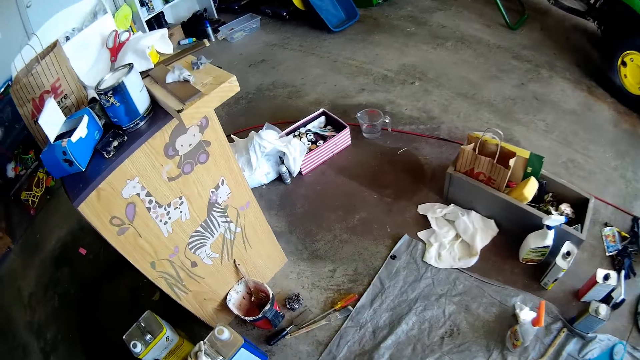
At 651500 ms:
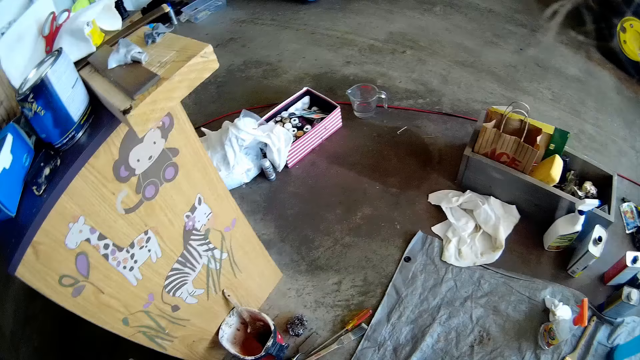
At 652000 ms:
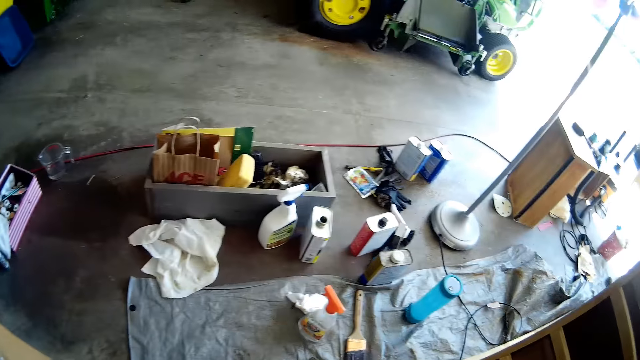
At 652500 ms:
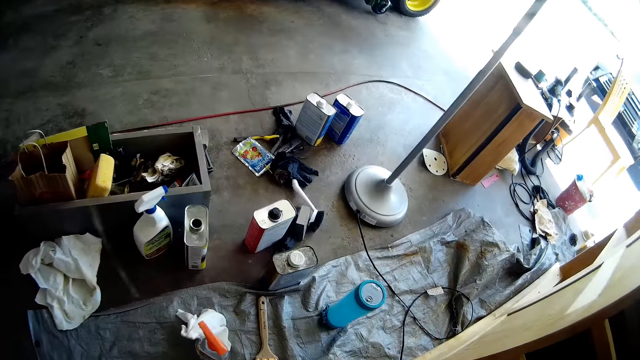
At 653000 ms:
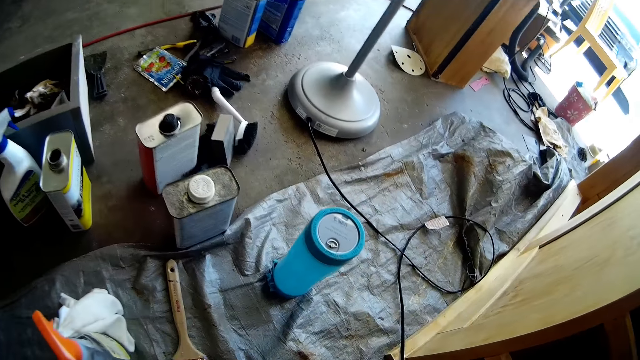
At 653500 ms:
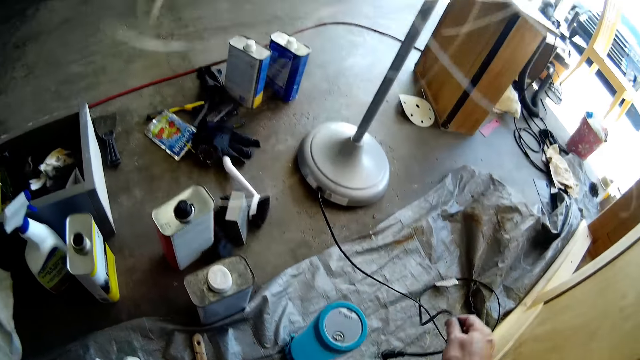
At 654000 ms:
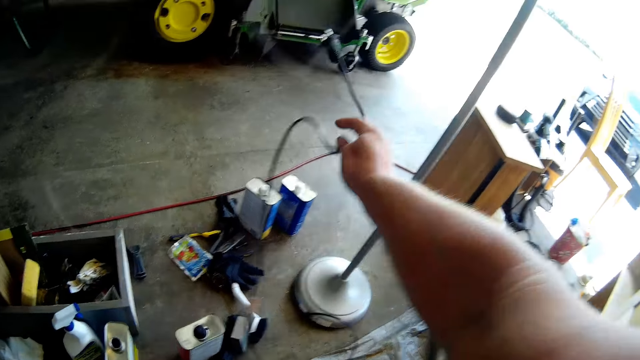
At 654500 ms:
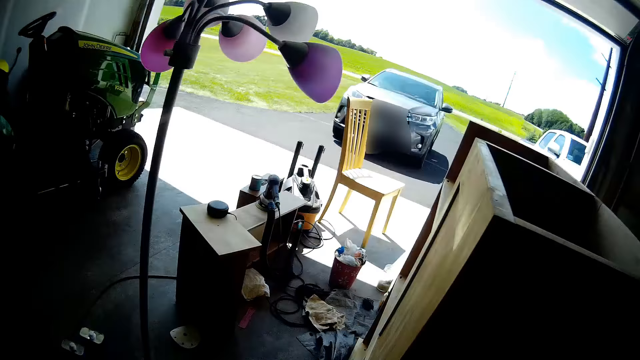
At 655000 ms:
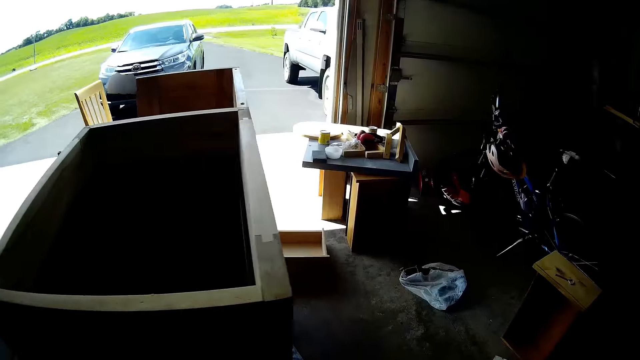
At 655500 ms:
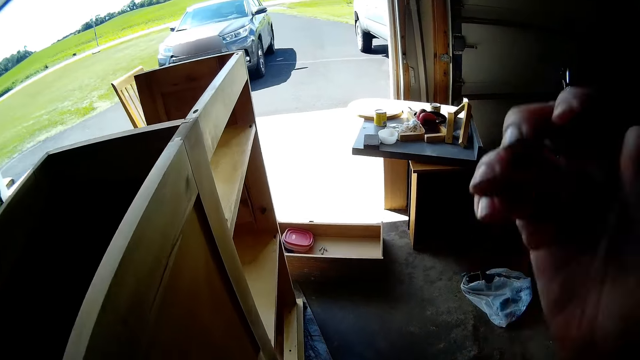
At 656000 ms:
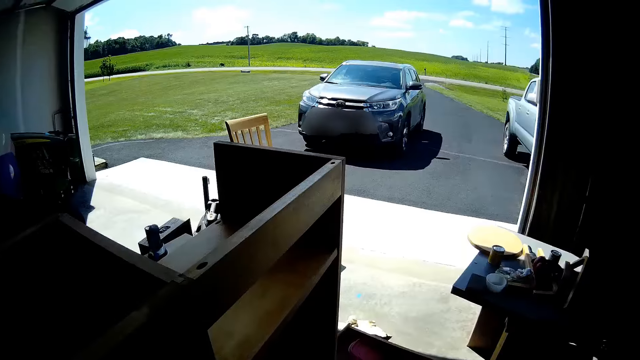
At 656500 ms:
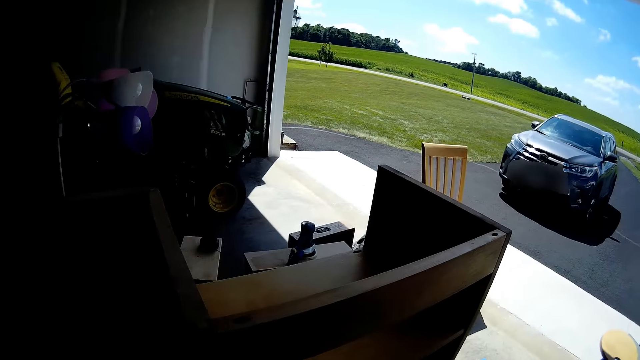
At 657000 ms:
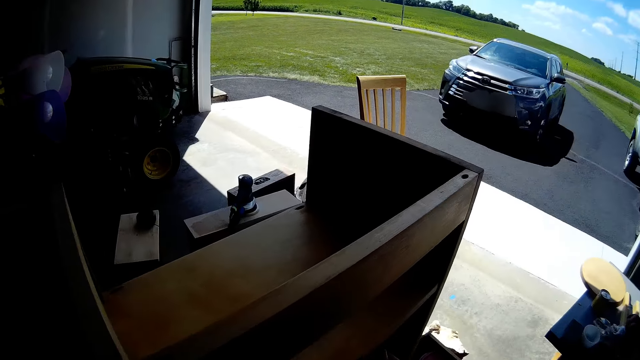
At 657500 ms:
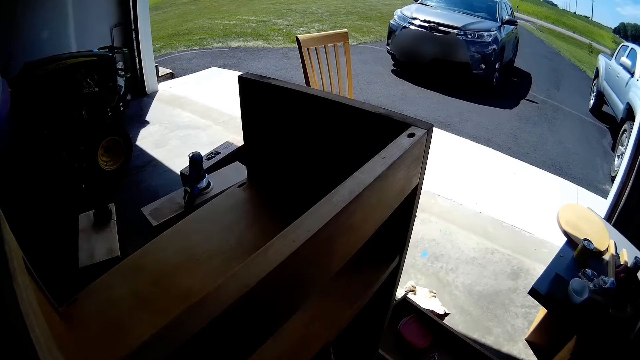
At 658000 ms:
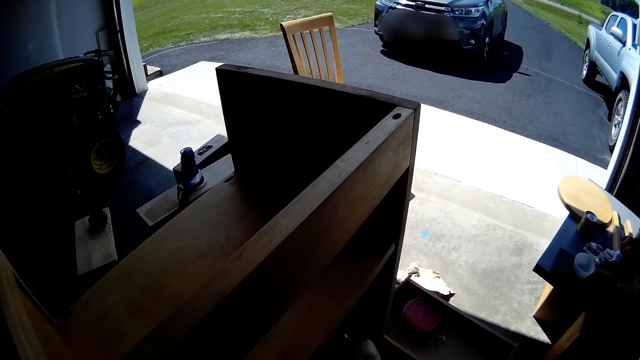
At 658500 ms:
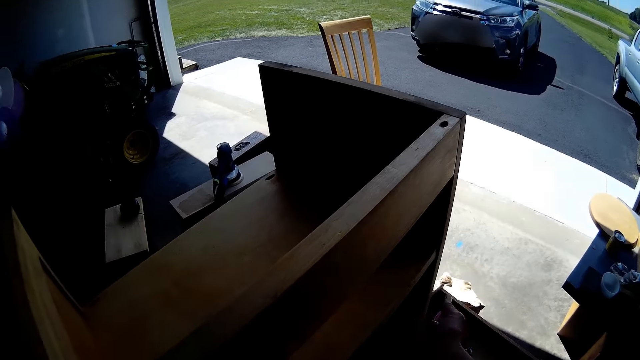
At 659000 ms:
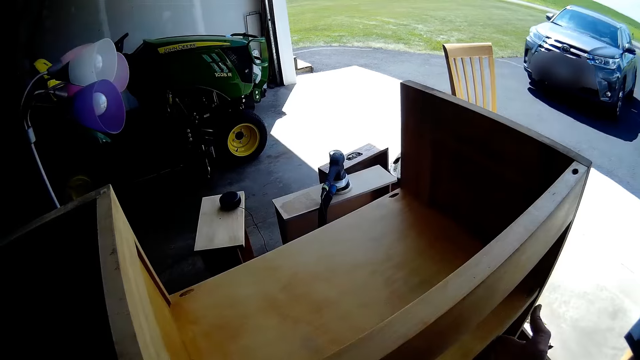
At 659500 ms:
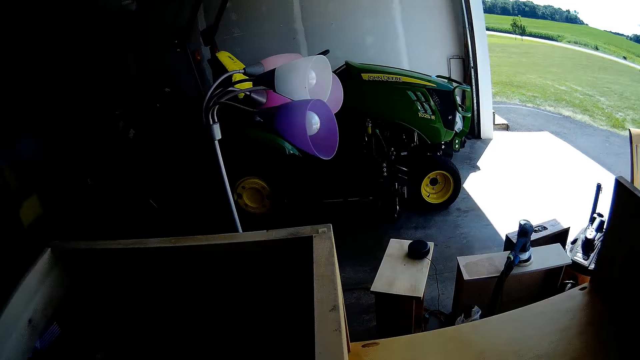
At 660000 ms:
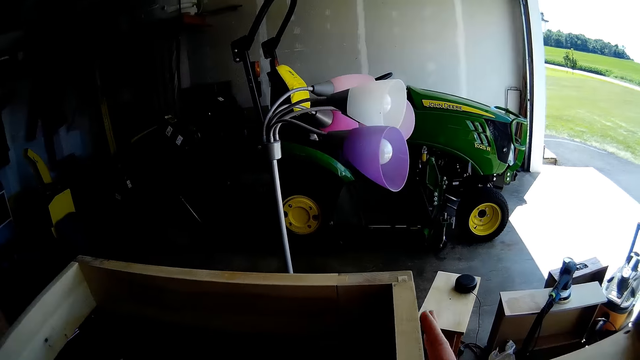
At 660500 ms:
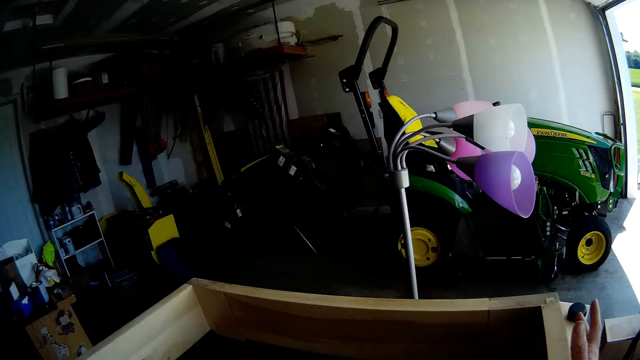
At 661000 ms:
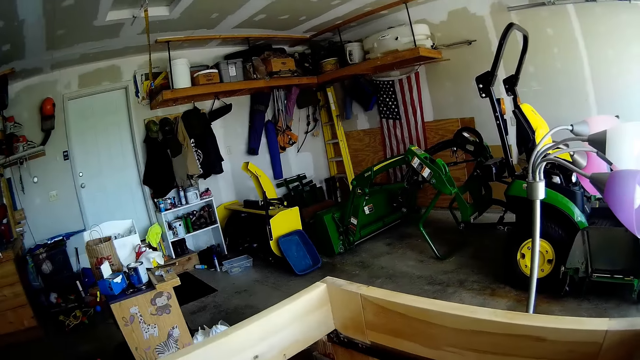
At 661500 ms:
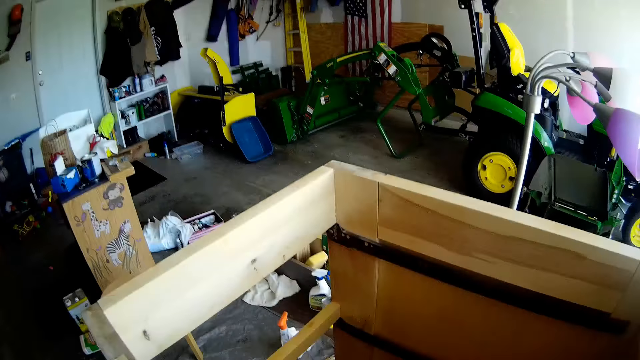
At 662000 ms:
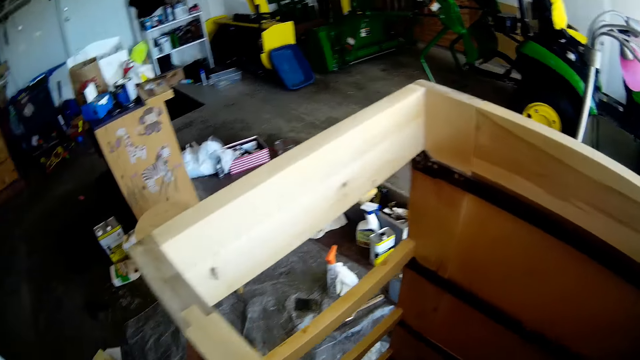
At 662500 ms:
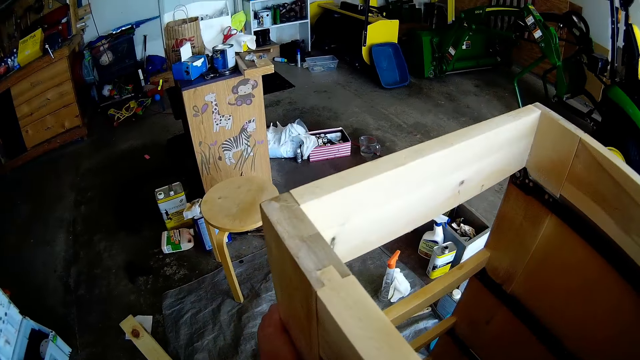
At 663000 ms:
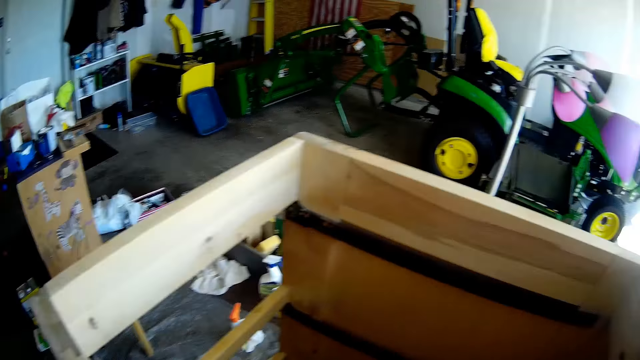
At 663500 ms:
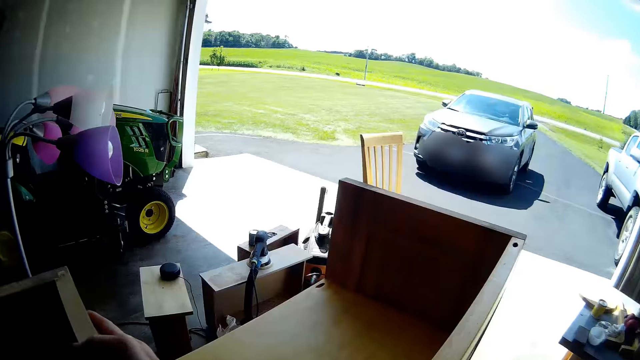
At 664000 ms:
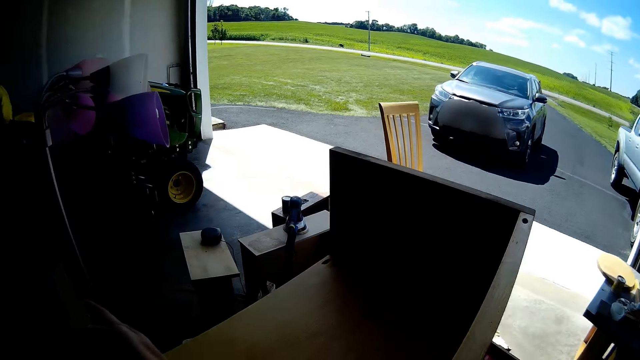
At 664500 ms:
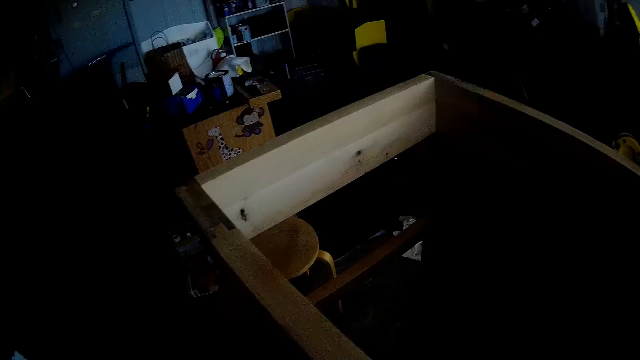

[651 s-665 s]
The camera wearer does something. She holds an electric cable with her right hand. She picks up the cable with her hand. She walks around the garage. She does something with her hand. She walks around the garage. She touches the drawers. She looks around the garage.

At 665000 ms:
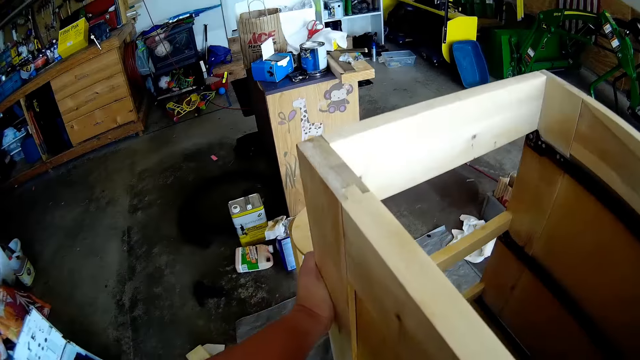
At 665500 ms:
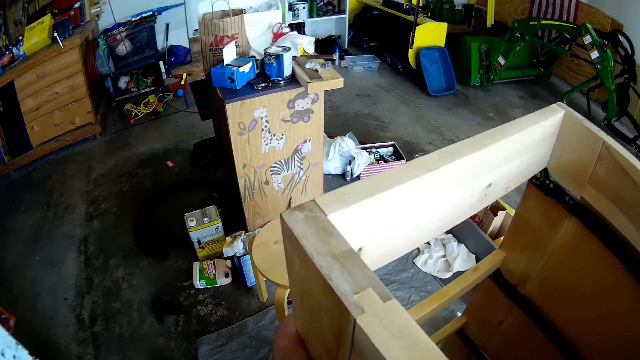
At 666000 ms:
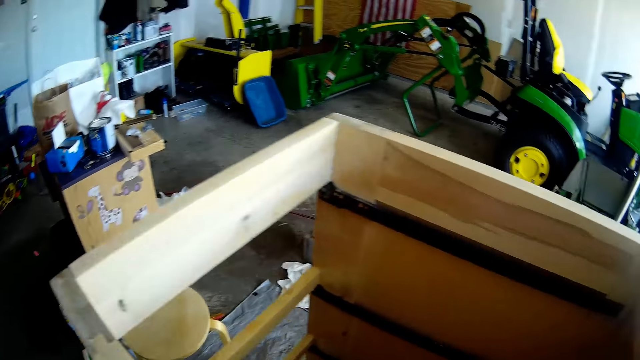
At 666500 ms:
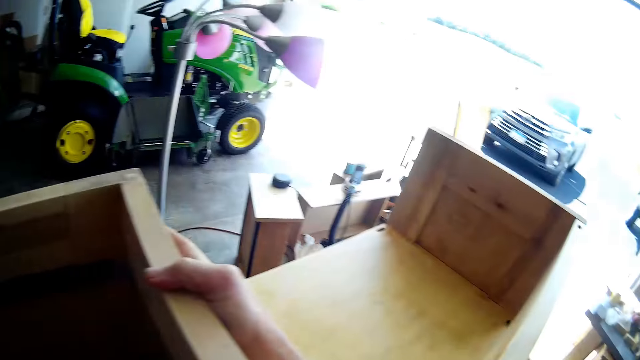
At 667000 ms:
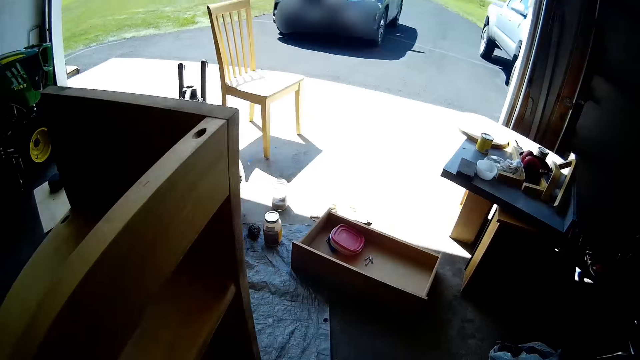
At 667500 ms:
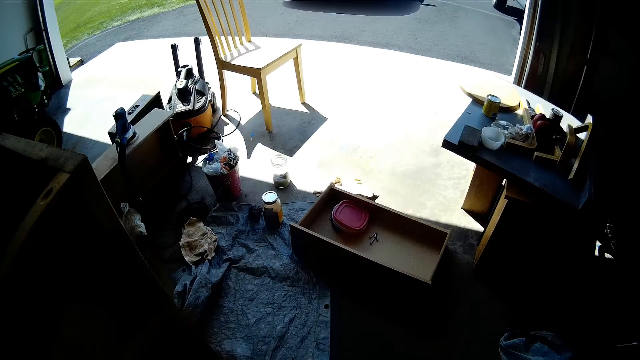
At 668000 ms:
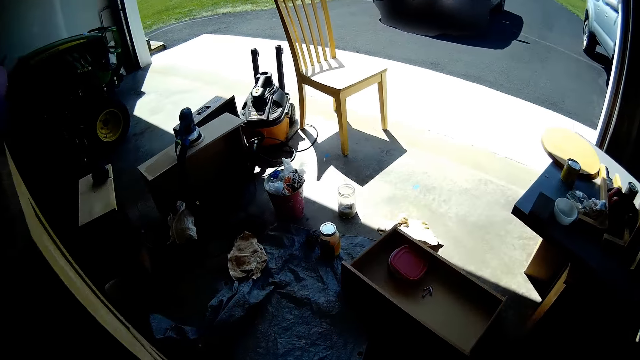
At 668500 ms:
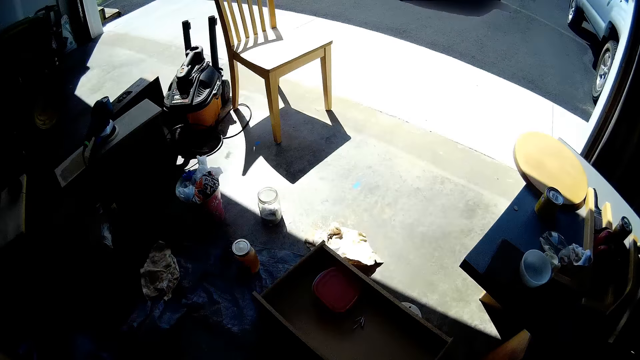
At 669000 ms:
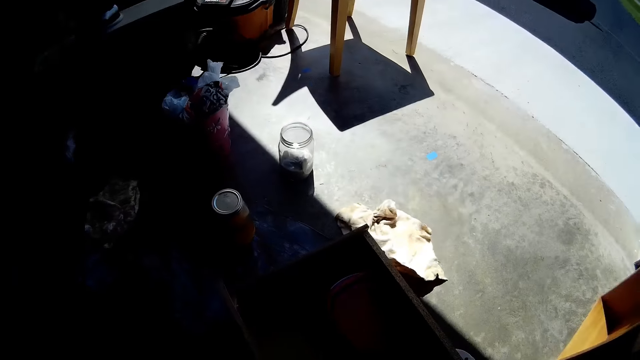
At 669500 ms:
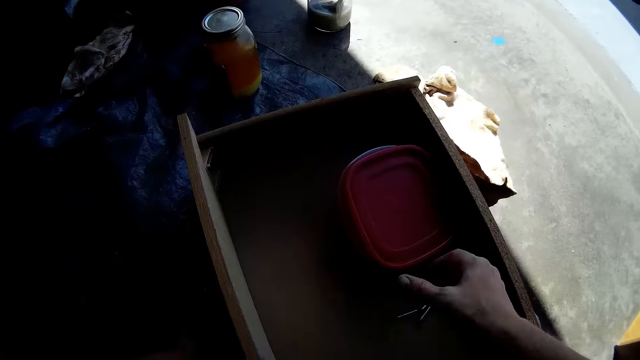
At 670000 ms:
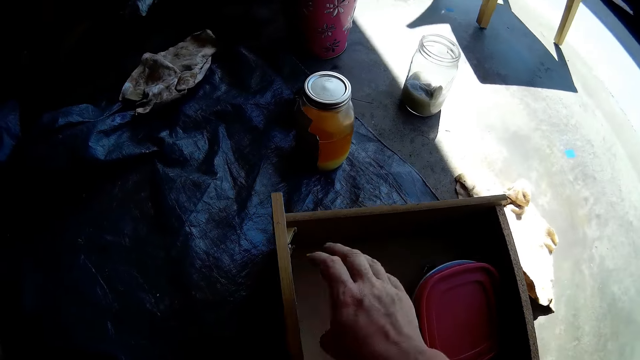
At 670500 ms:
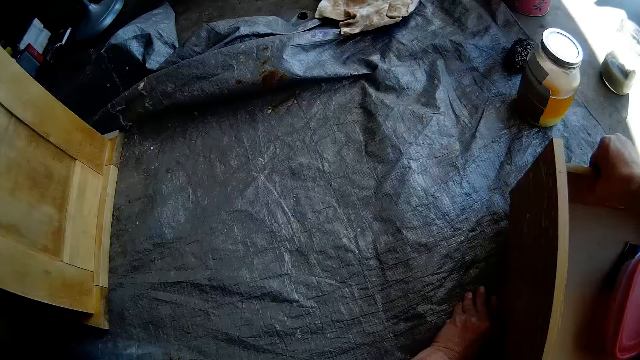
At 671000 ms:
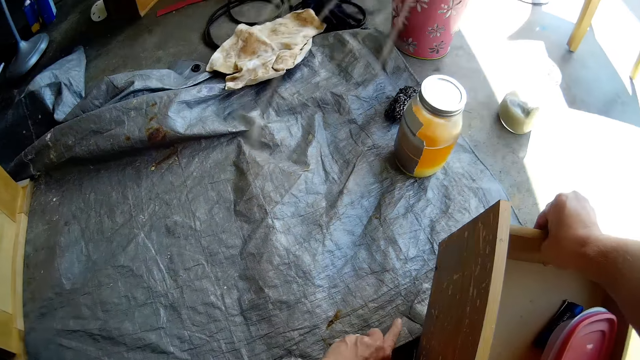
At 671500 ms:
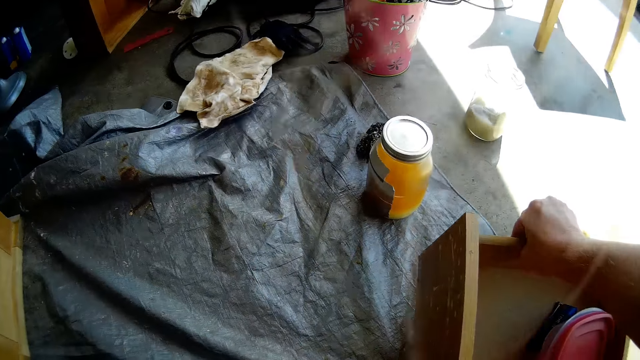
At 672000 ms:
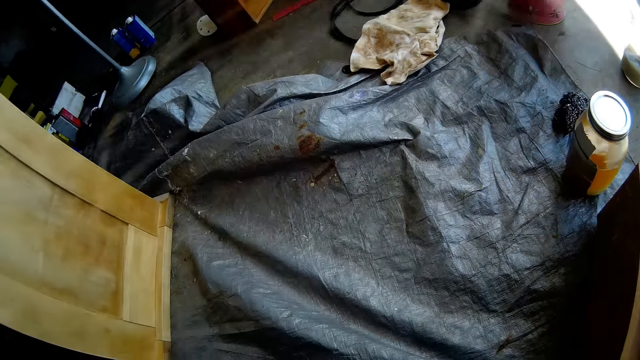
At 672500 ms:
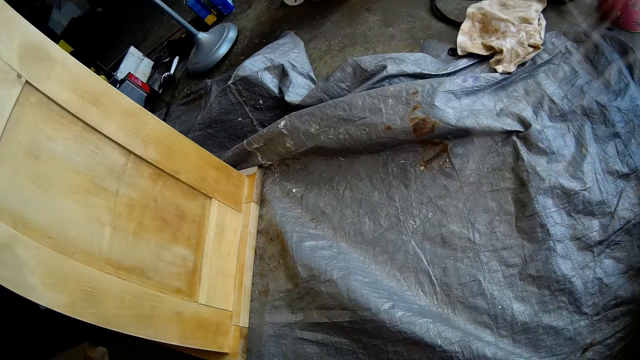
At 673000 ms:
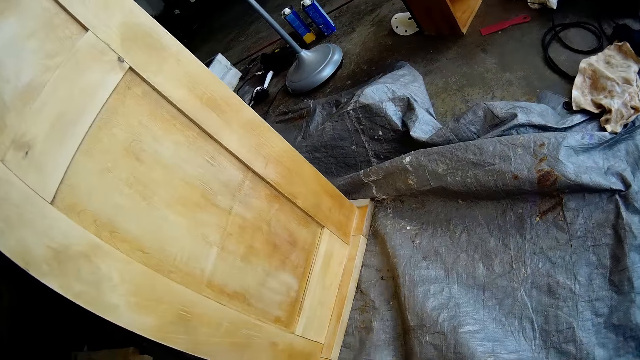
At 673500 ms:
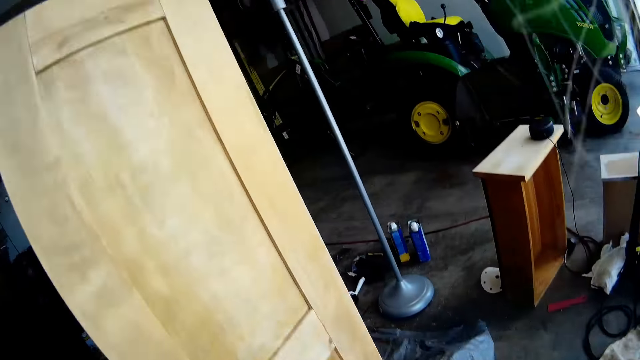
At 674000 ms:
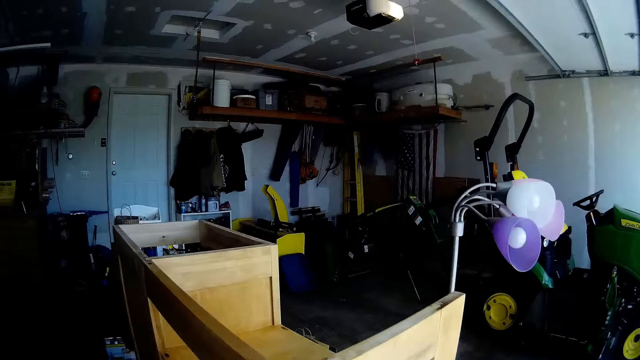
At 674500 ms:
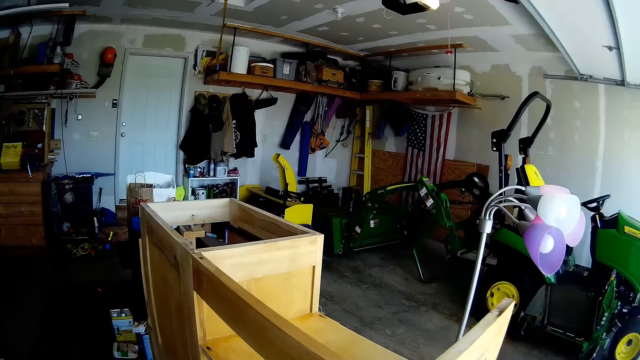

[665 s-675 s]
The camera wearer walks around the garage. They pick up a drawer from the floor. They move a wooden cabinet on the ground.
